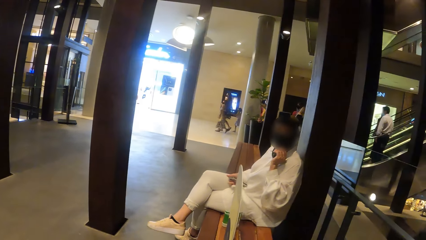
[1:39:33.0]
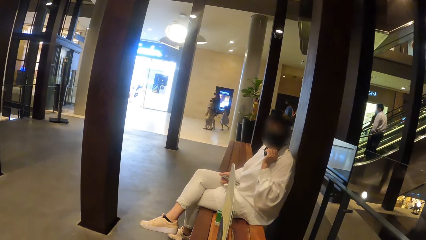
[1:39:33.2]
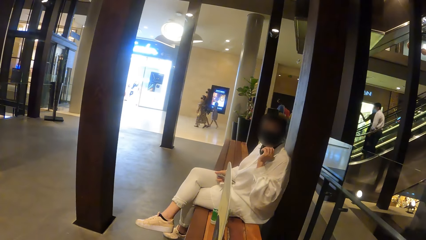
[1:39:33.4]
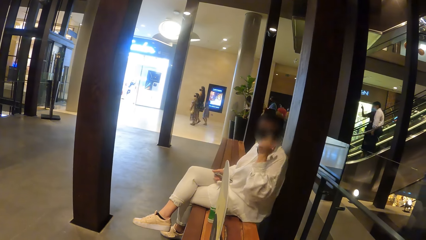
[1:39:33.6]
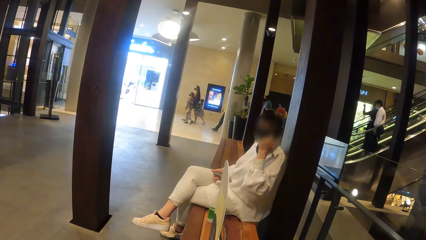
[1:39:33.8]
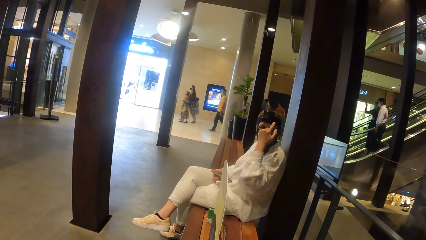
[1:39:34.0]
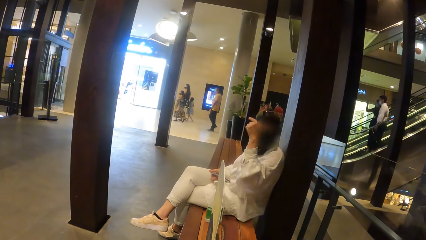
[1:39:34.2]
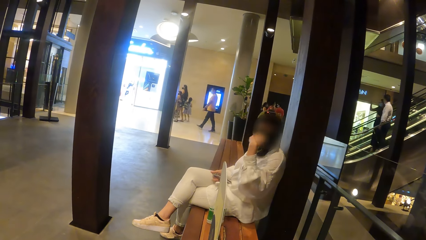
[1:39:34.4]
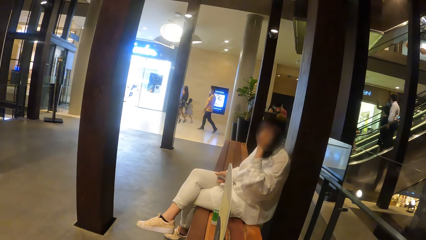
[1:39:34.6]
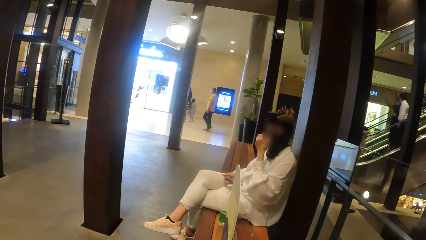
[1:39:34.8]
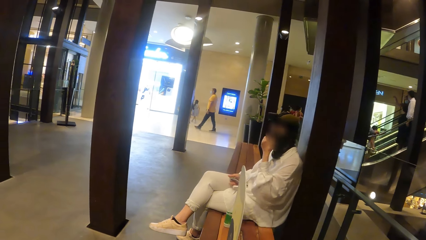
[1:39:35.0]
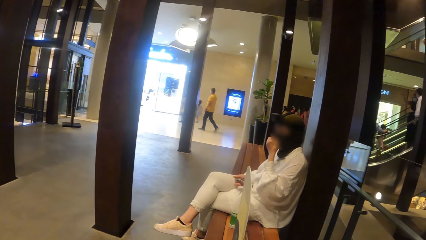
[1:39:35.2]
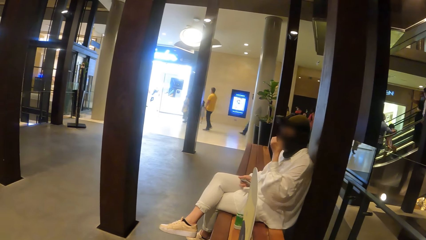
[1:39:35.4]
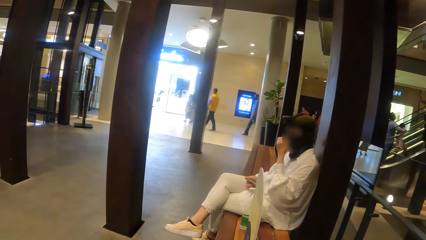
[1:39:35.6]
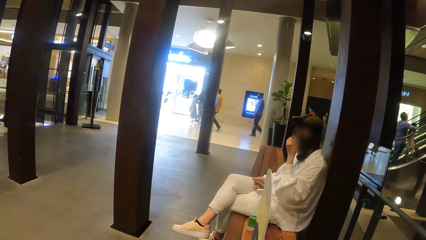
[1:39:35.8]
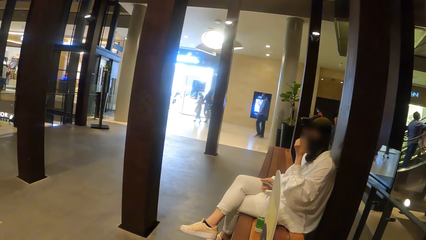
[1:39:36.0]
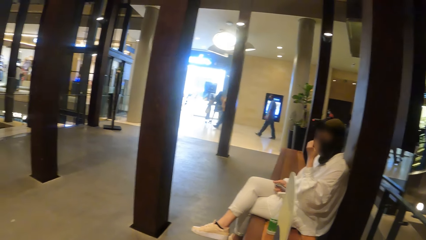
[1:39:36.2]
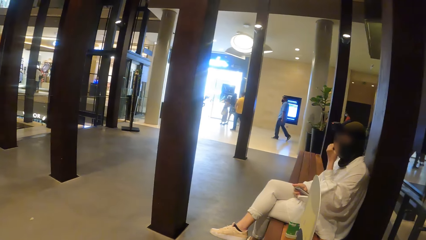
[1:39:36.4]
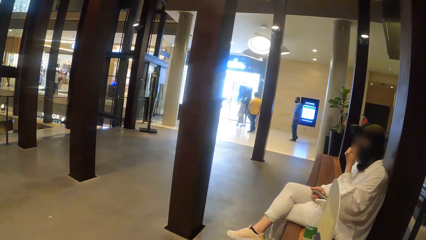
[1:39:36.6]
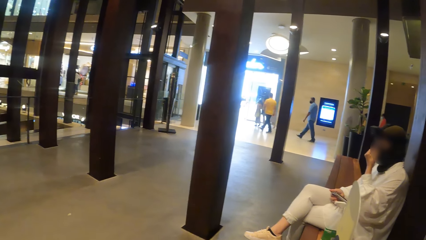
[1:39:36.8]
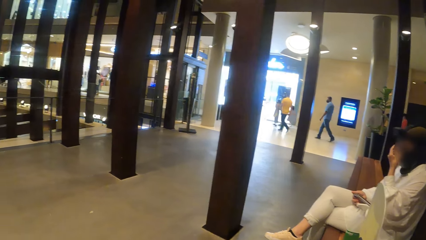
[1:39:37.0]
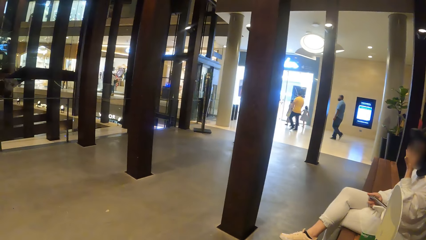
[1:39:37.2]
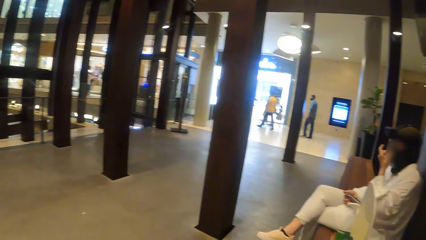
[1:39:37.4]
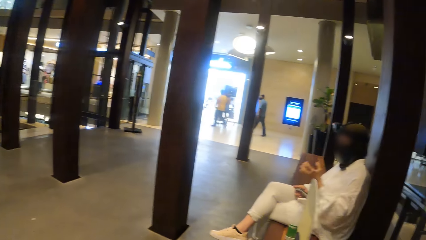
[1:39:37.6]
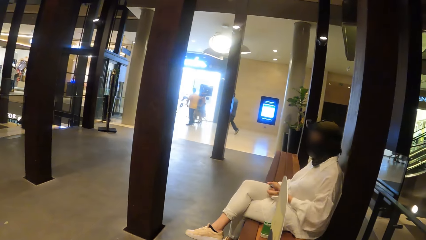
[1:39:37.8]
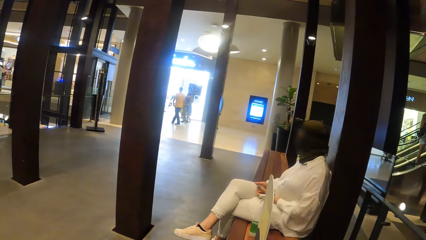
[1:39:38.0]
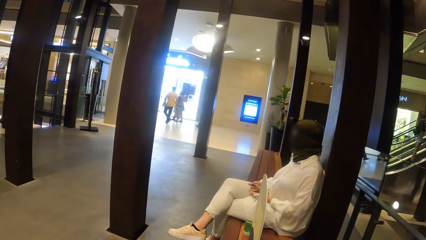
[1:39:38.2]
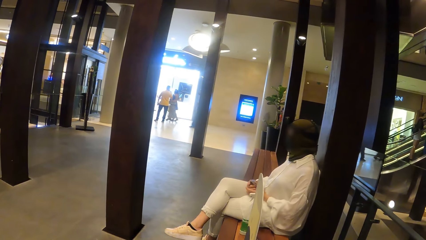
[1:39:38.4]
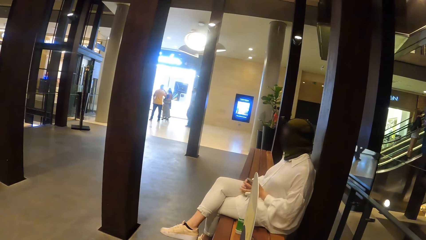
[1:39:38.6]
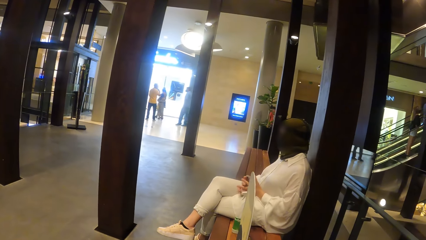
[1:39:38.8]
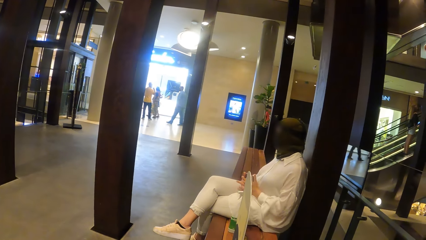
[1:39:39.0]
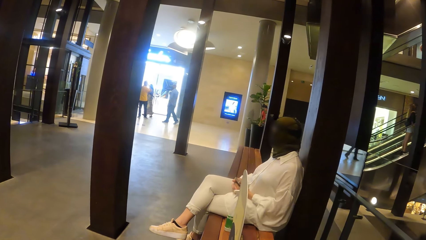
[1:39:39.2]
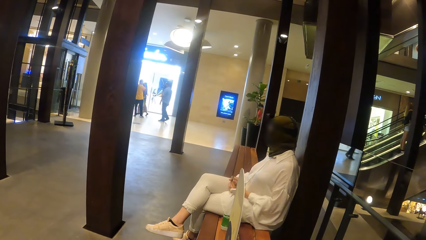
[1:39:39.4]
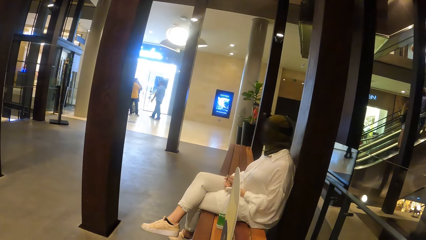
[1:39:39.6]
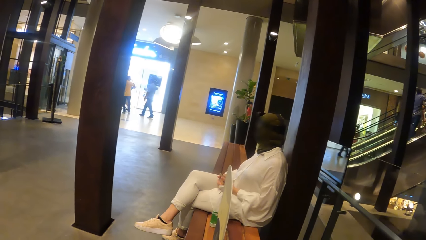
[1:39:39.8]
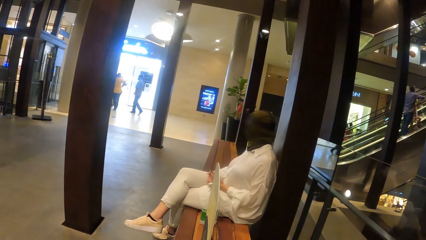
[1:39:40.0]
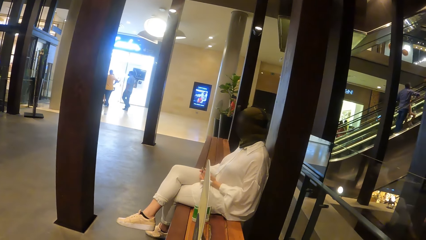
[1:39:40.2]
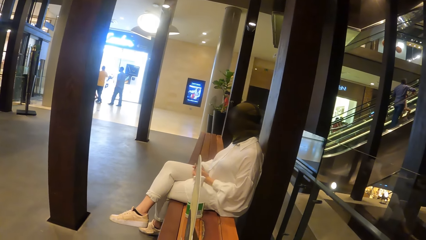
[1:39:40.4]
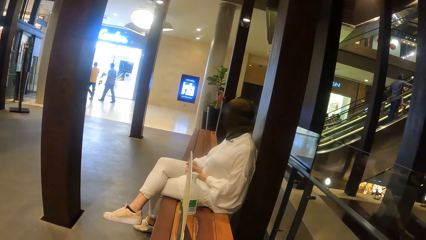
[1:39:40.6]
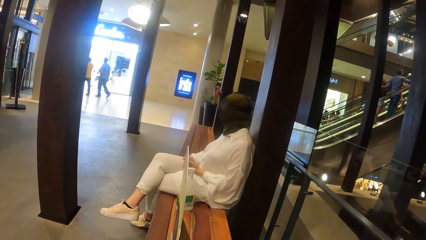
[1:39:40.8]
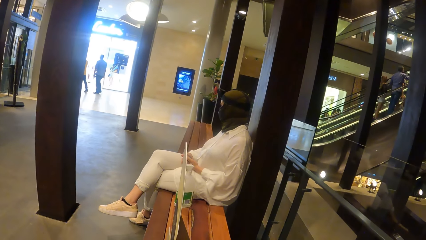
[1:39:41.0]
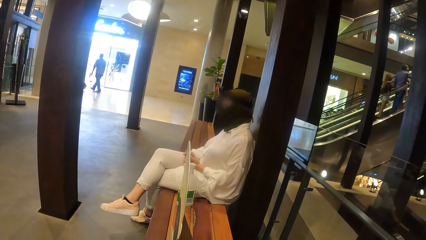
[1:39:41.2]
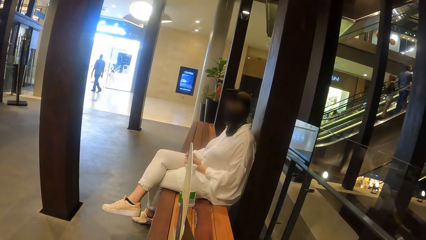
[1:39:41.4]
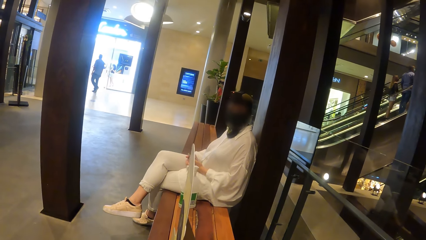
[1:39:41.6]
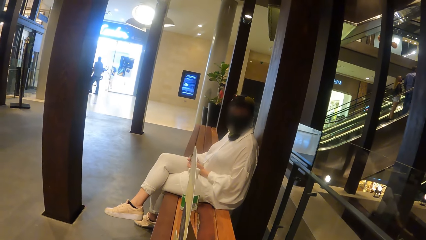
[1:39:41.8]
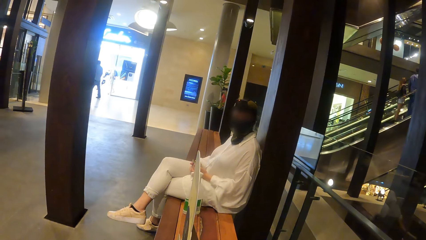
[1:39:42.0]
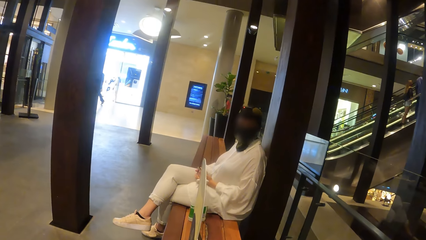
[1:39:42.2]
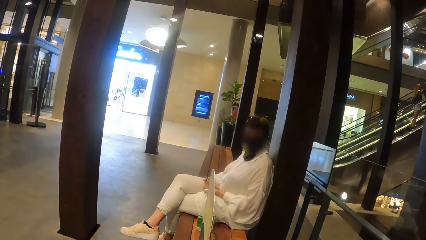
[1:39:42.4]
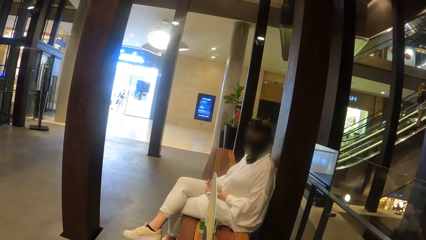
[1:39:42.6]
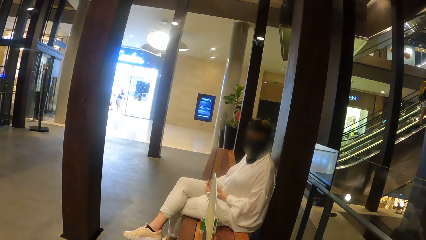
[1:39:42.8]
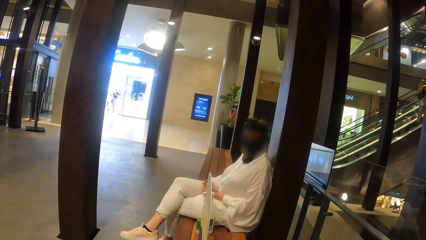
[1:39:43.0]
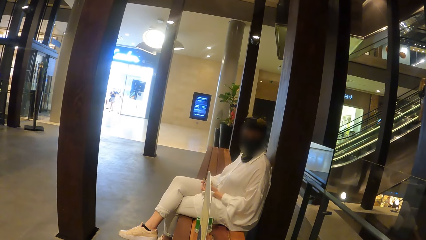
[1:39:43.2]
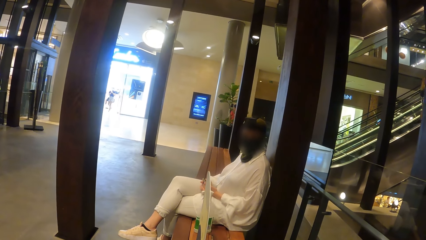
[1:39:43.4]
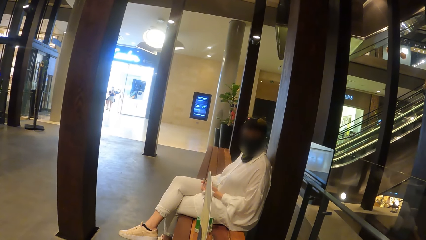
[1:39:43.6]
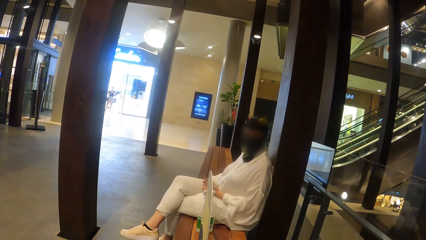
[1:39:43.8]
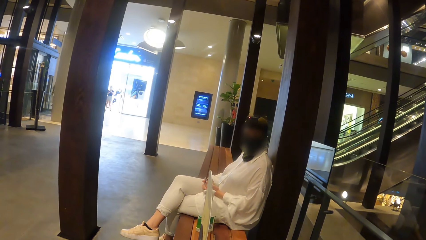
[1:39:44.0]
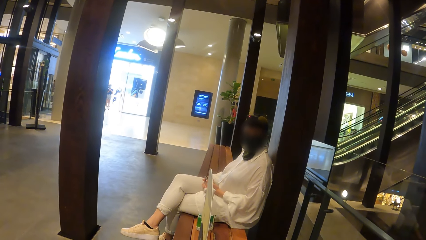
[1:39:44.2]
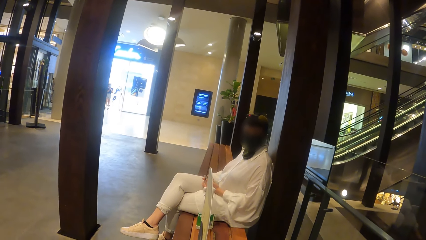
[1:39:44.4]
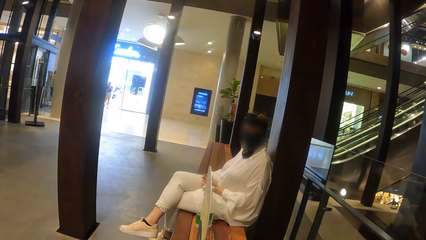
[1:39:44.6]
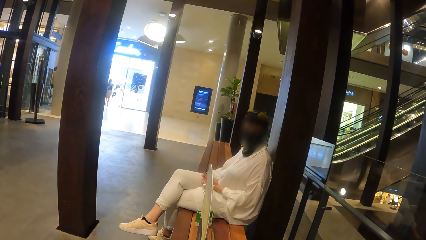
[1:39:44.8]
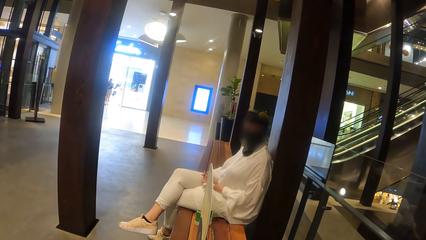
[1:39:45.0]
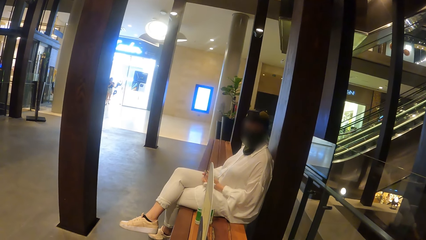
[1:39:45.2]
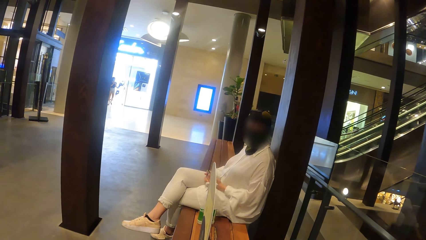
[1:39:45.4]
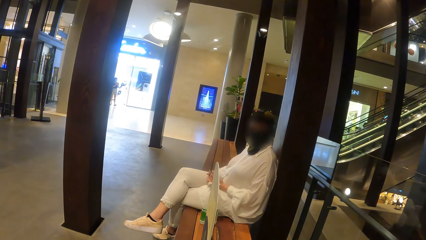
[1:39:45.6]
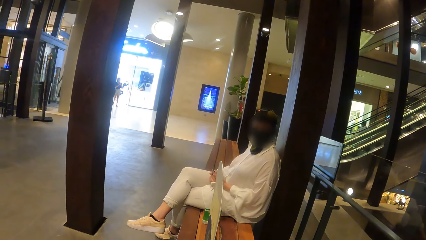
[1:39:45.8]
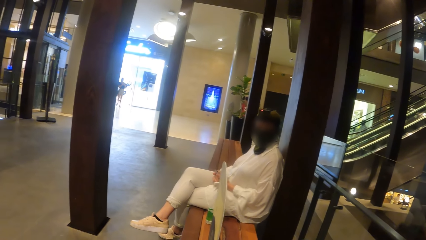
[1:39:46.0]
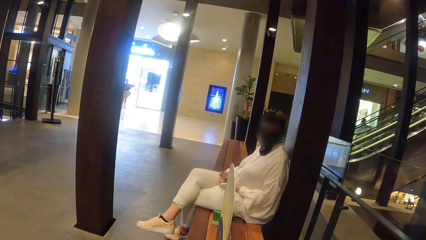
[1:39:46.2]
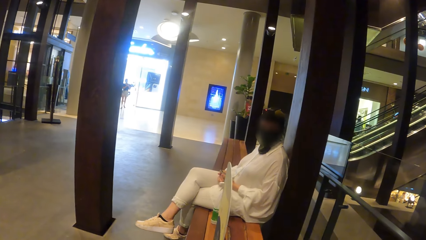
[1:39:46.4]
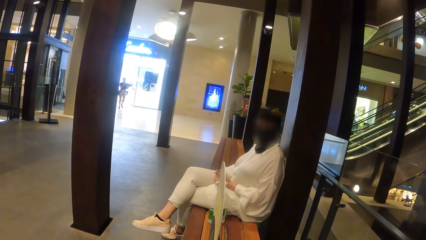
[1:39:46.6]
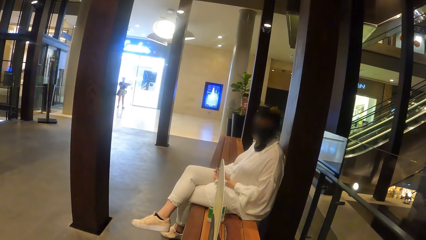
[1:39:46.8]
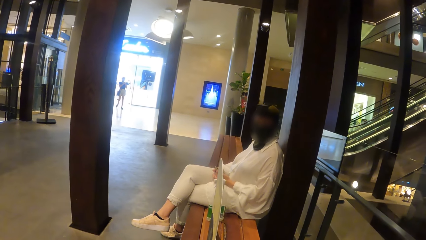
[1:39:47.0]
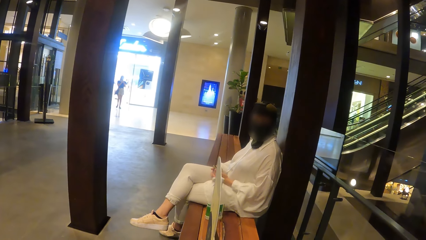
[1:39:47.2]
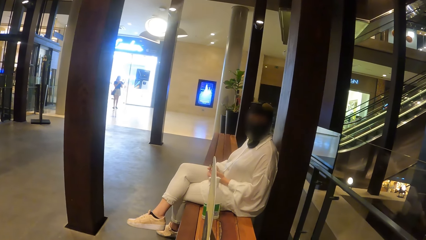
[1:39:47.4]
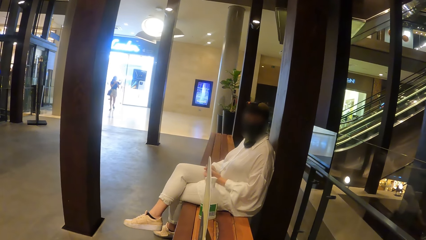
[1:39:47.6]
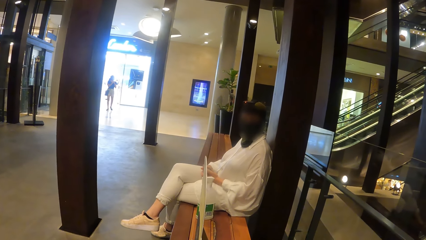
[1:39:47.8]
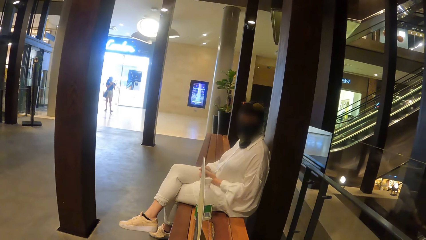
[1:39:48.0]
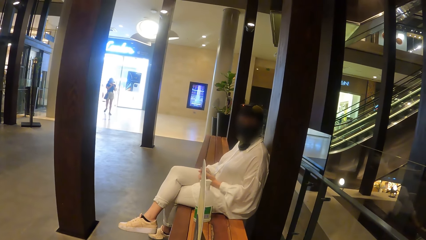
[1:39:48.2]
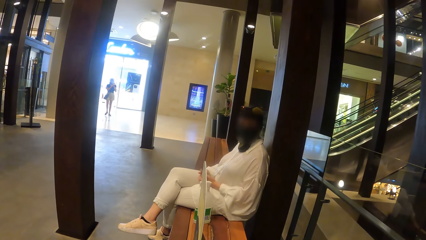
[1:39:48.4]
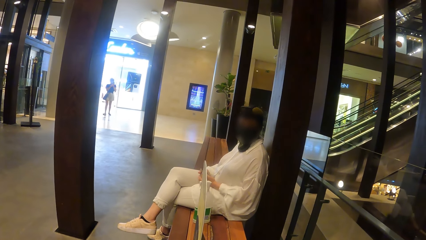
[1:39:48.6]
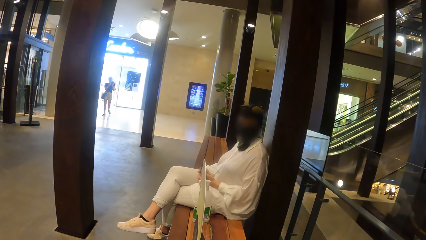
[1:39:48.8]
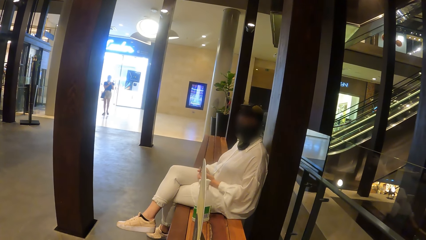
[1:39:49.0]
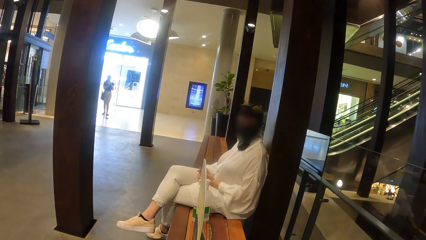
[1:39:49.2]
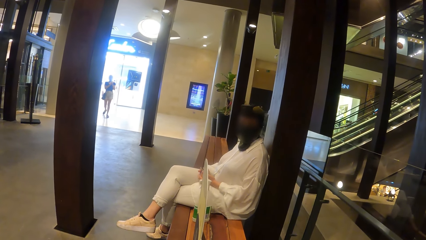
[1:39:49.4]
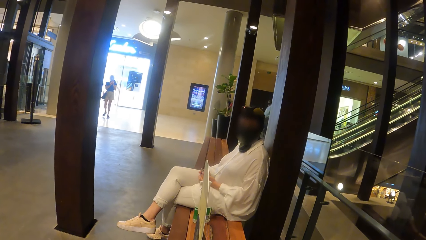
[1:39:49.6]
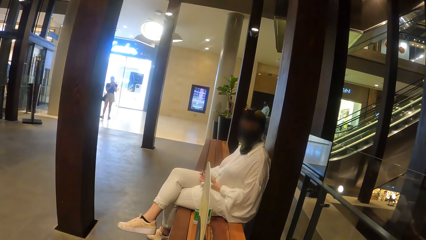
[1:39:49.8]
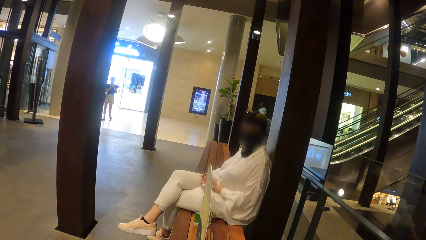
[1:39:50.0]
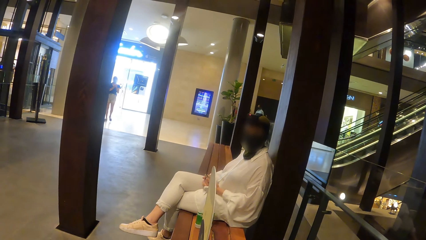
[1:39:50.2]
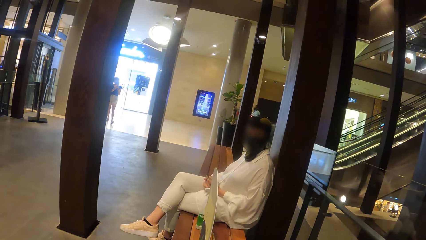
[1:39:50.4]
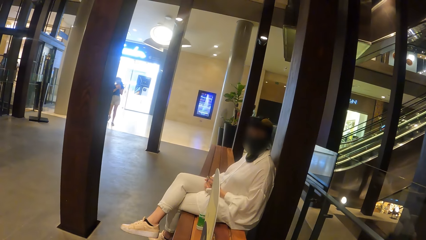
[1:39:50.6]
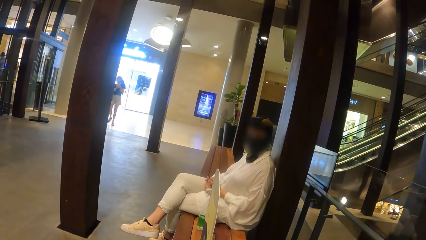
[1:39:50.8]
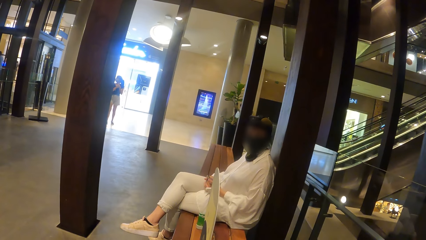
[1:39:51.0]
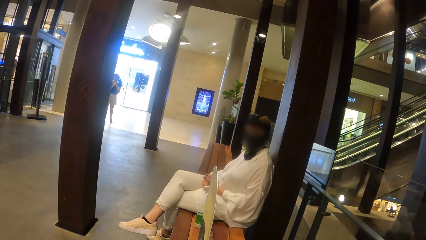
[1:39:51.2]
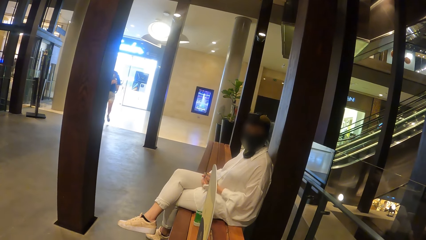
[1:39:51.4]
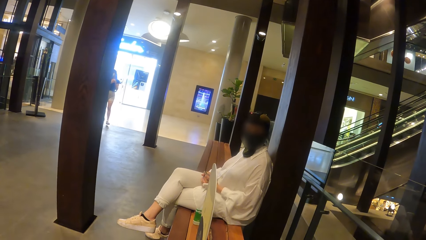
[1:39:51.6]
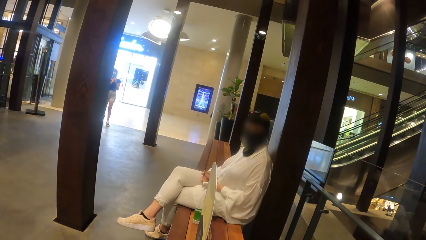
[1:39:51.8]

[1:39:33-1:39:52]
The woman gesticulates with her left hand. She twists her hair with the left hand, adjusts the mask with her left hand, and rubs her face with the left hand. The camera wearer looks around. The woman drops her left hand and looks around.
